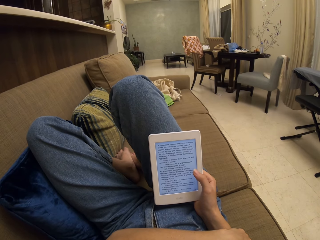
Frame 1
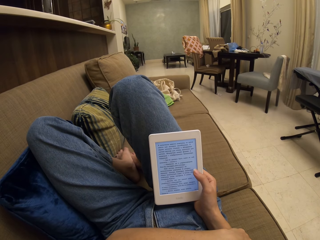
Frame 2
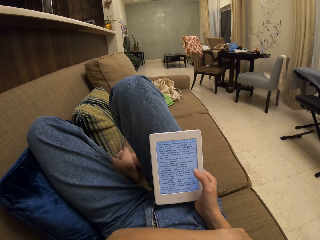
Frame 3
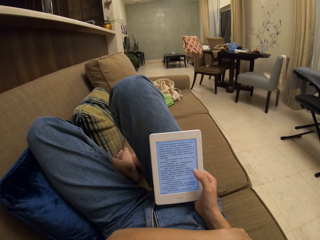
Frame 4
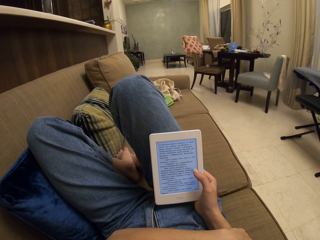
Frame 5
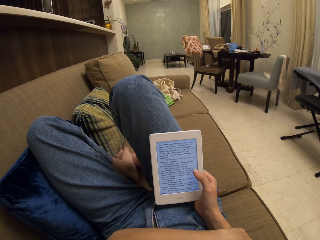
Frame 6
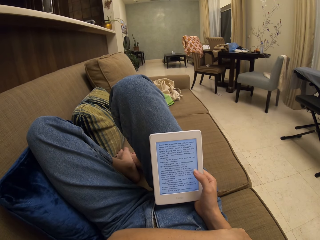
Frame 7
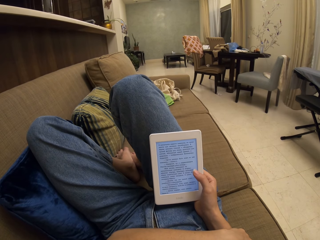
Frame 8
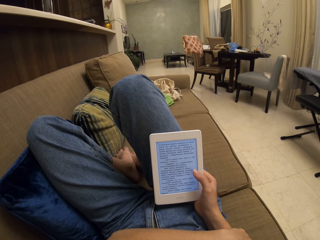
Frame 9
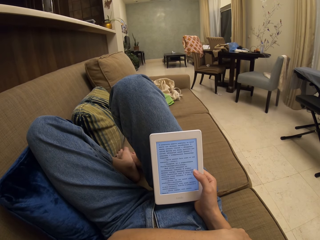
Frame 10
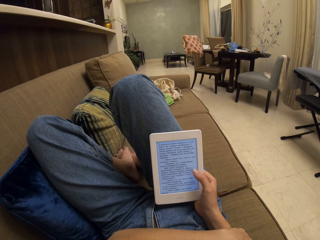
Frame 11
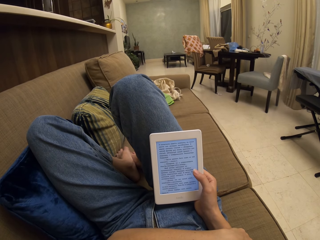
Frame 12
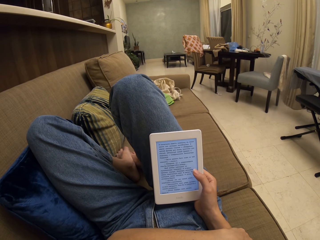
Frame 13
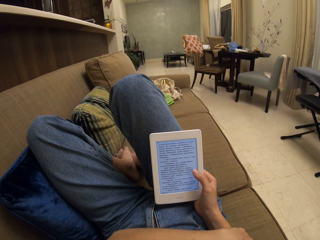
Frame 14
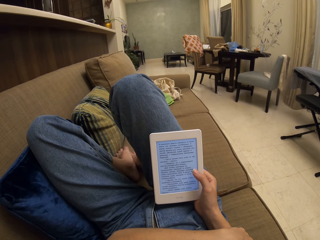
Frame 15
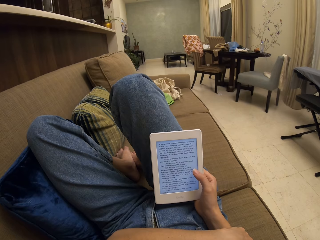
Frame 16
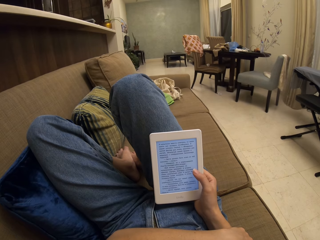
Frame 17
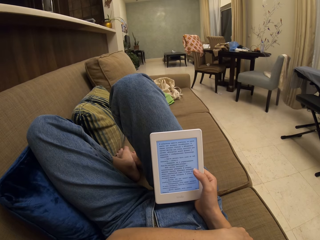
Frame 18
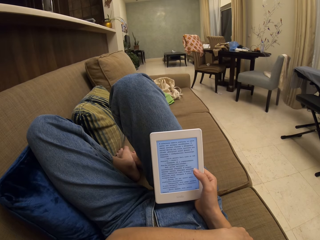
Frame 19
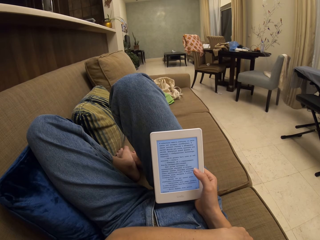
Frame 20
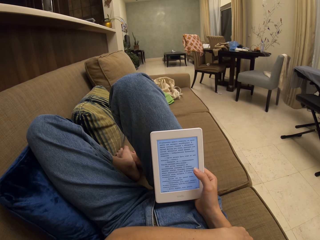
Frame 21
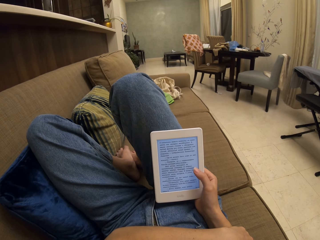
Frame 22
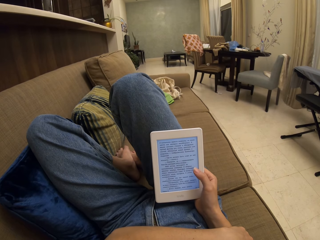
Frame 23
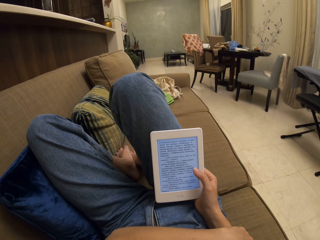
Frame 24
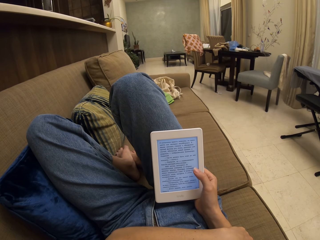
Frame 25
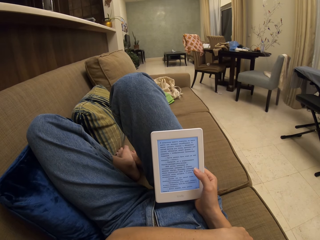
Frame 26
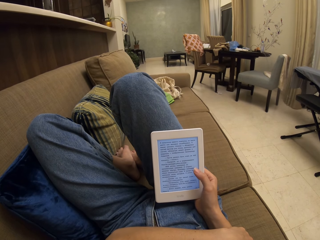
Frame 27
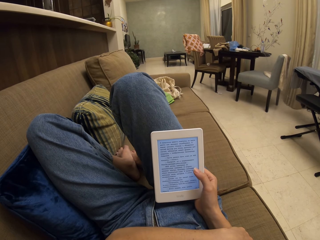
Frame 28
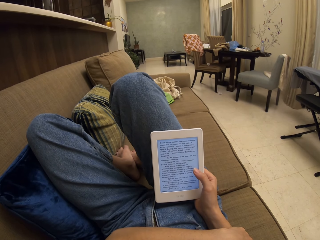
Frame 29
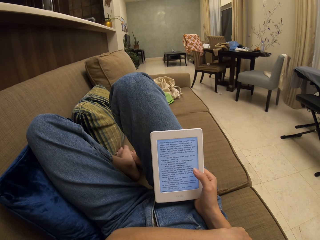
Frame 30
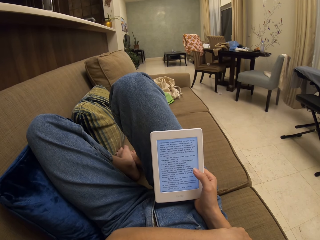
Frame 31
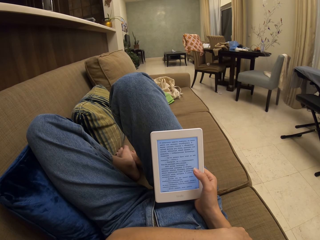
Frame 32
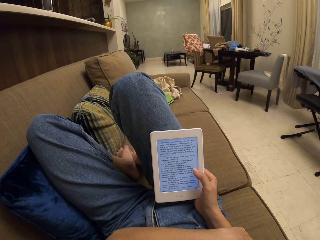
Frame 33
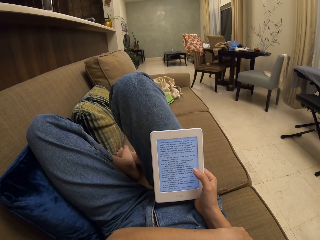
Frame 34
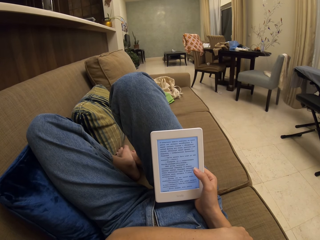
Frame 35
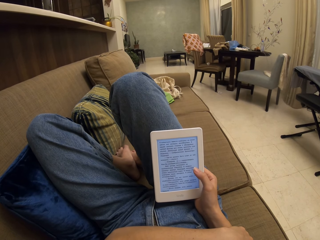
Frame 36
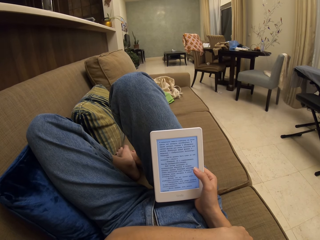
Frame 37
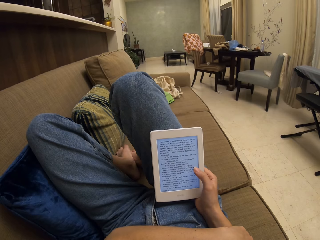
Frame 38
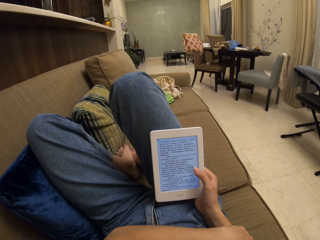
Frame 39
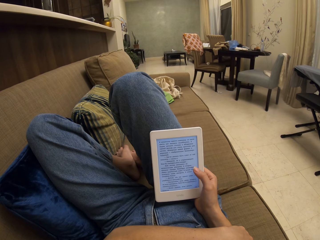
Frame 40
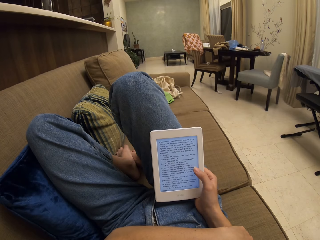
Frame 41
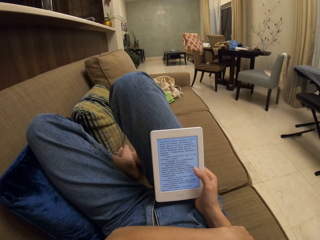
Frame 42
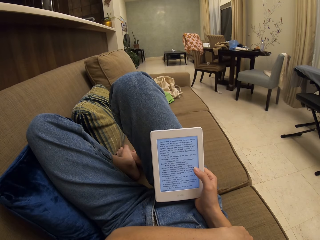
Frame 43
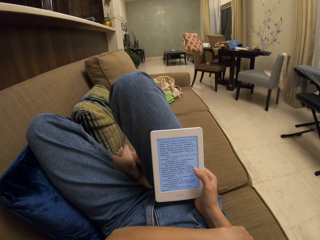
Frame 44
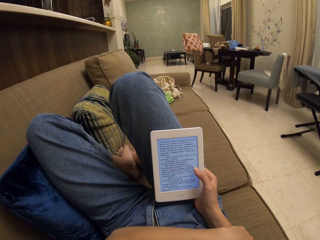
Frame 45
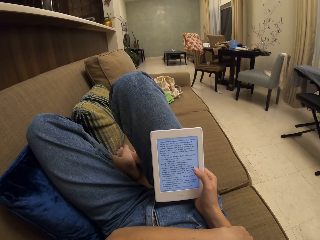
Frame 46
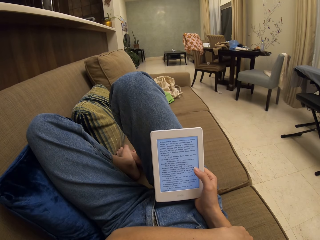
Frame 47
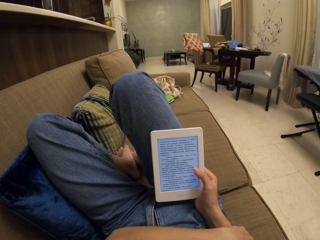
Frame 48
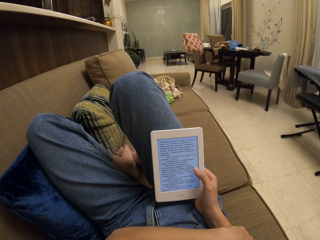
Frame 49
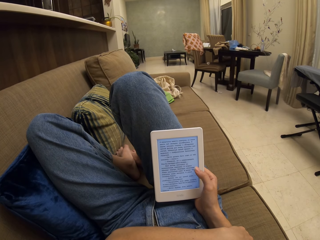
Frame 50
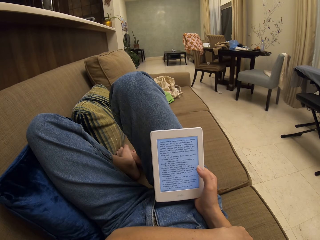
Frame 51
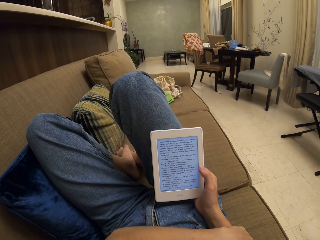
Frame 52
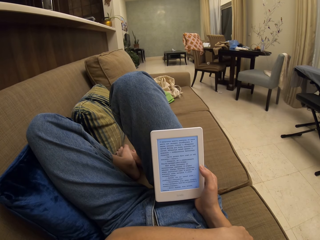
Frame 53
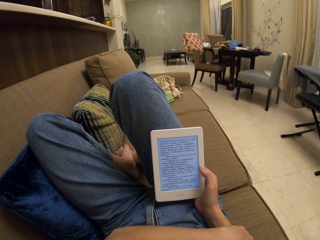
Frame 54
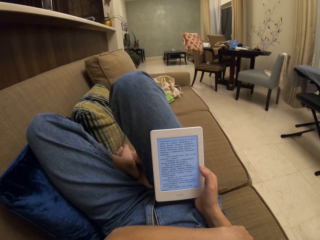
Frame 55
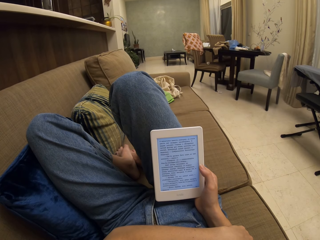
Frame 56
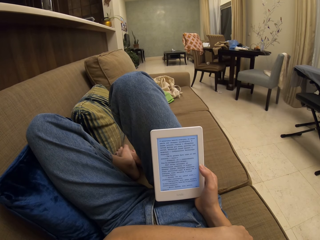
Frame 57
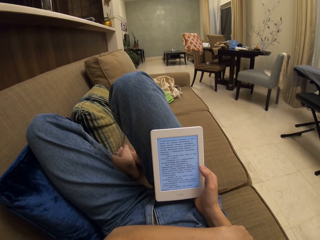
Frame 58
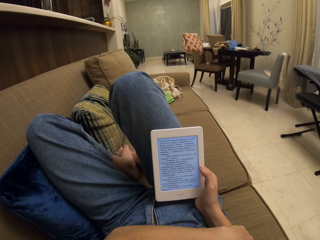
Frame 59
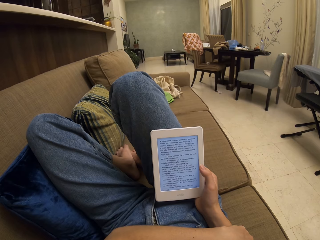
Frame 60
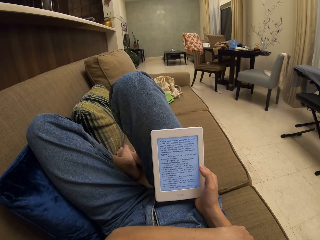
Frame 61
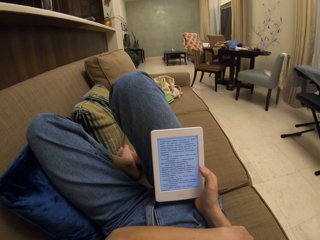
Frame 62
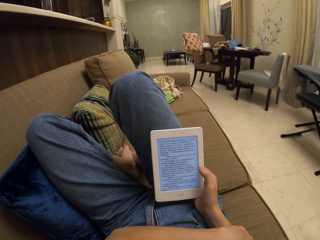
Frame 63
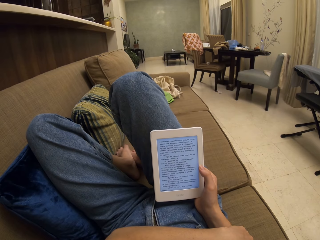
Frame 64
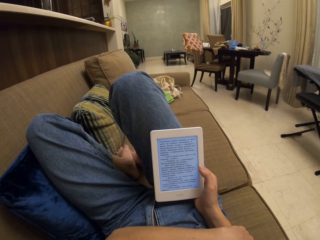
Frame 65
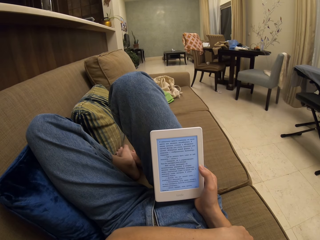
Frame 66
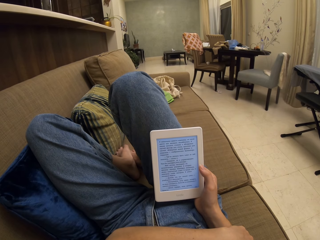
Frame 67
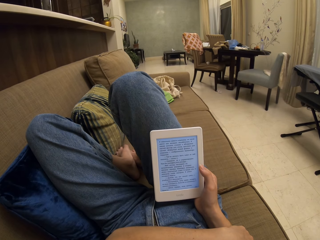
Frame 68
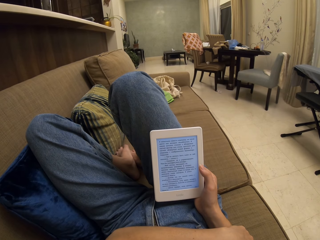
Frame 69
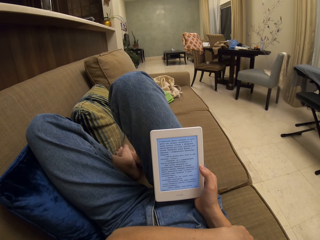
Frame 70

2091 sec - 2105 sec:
The camera wearer moves the thumb aside.

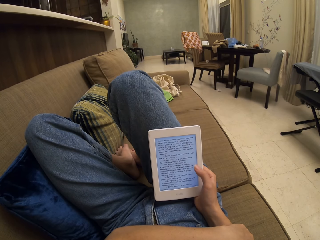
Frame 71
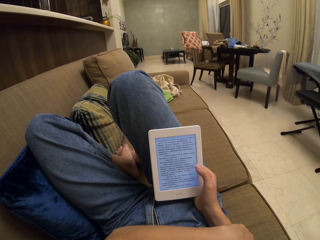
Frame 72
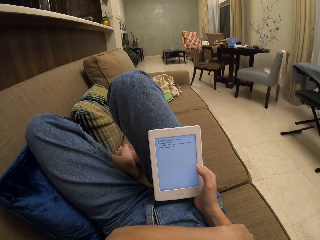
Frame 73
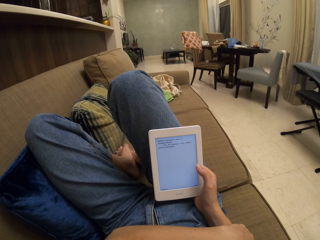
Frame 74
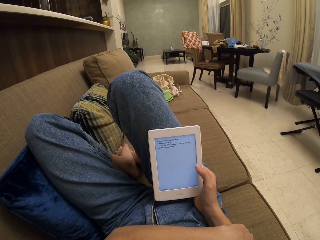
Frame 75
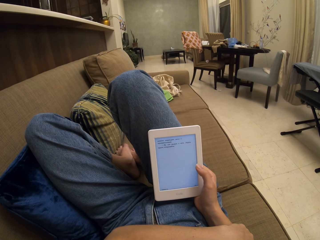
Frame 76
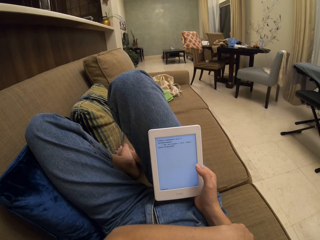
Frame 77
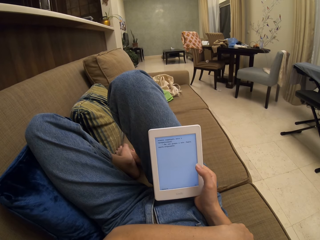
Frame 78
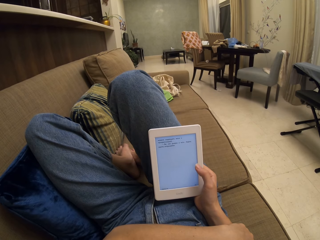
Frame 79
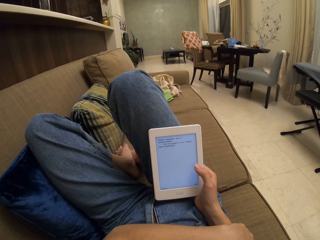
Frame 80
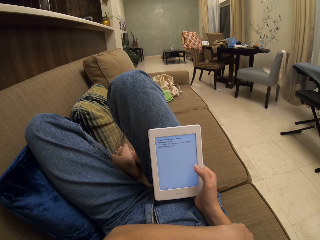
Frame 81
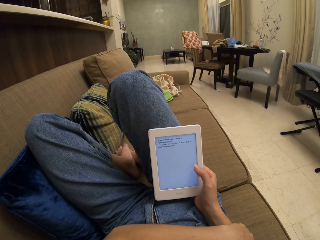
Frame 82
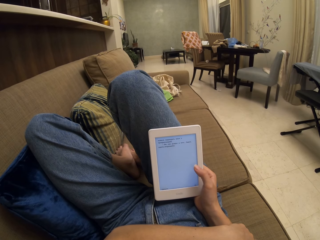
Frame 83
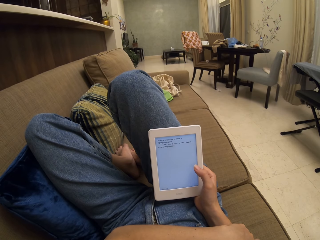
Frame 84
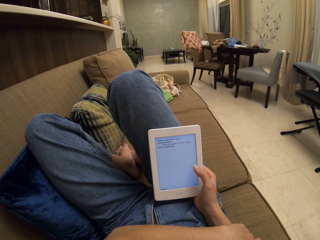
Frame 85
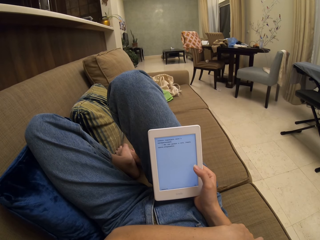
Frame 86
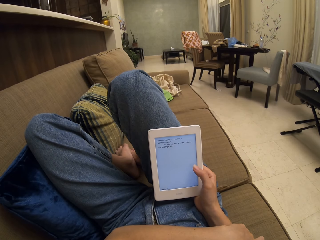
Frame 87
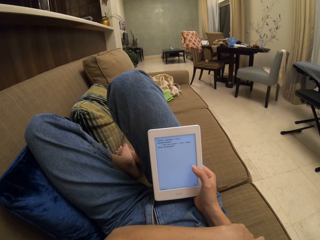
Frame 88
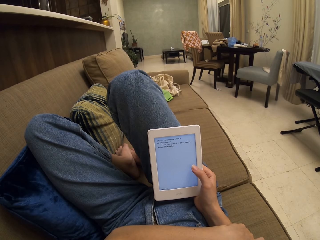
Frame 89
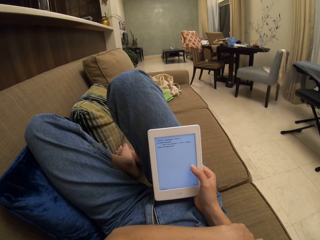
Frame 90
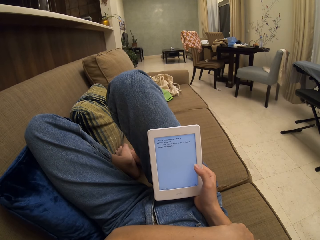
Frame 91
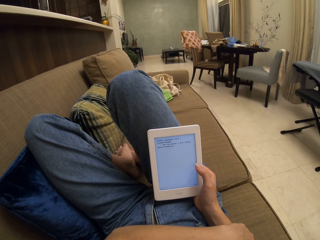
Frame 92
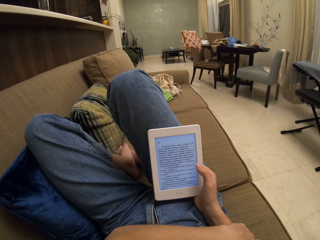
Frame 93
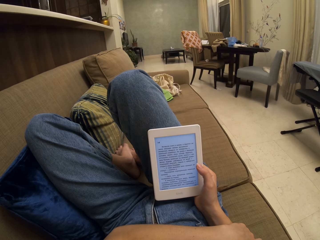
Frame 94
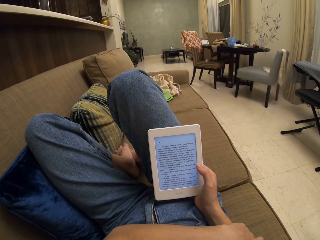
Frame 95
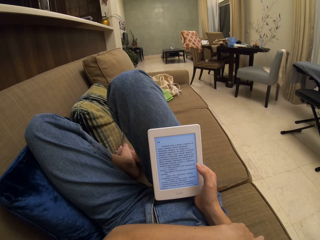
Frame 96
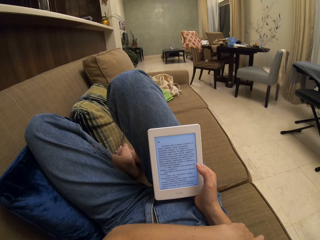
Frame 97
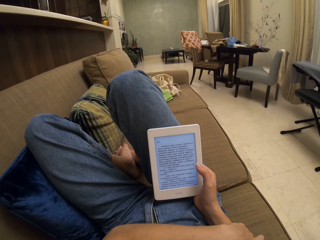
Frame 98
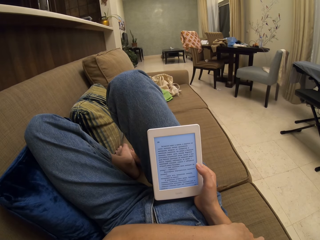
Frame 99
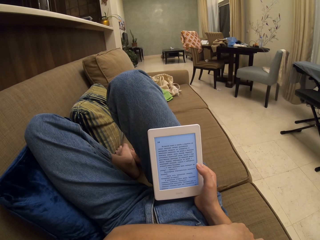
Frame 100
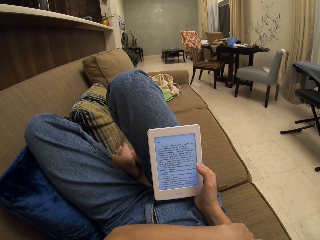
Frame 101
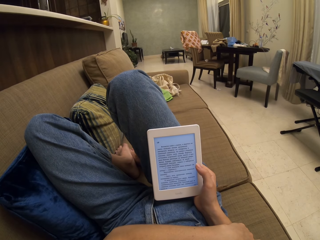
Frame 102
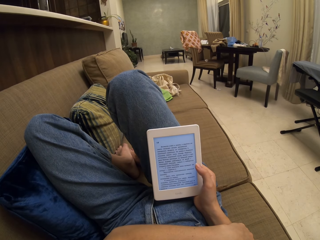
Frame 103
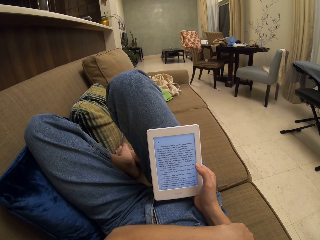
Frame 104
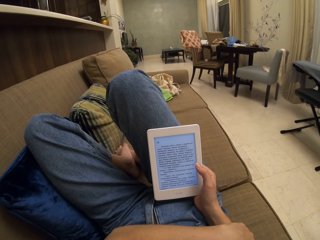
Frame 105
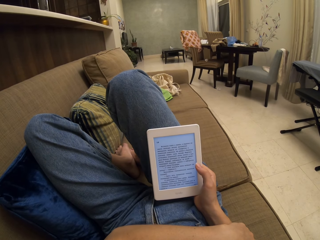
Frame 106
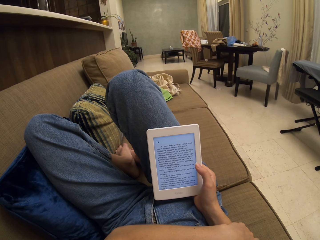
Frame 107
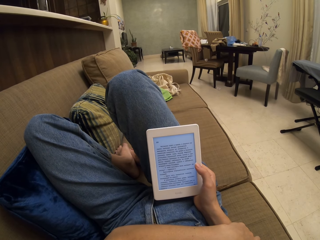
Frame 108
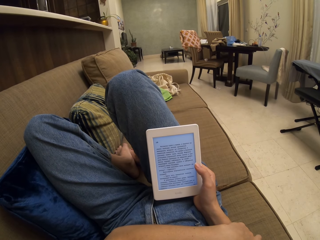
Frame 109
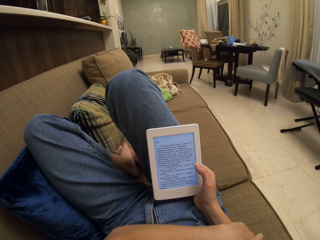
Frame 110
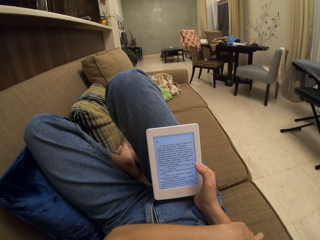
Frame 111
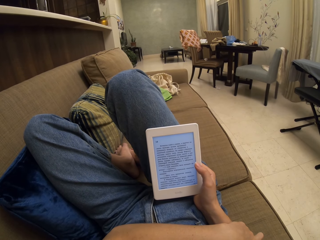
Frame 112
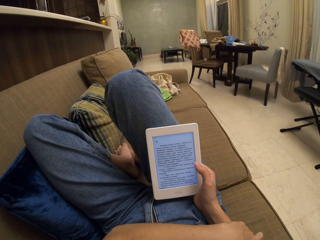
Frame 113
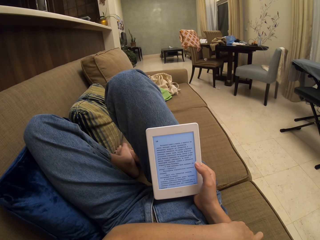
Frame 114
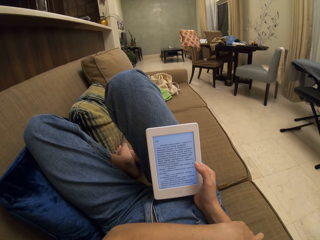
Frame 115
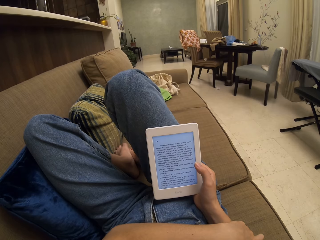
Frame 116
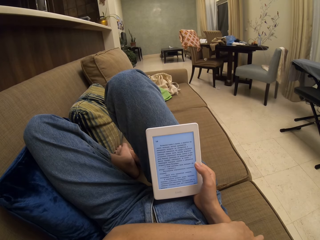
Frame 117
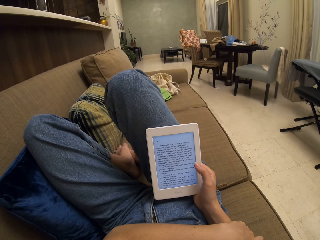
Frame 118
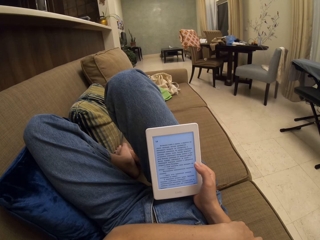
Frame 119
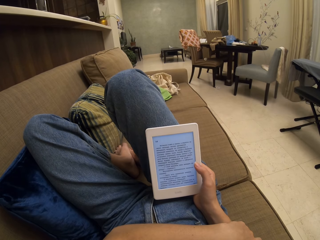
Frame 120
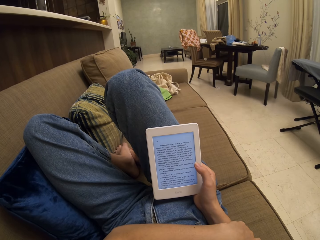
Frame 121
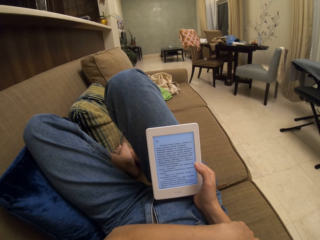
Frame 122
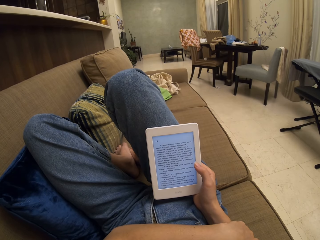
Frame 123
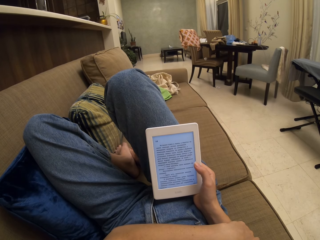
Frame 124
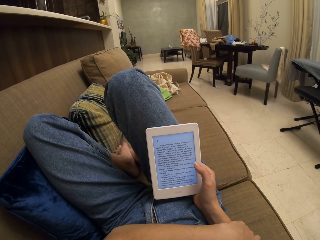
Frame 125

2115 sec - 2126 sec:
The camera wearer taps on the tablet screen. They read a book on the tablet. They tap on the tablet screen. They read a book on the tablet.
